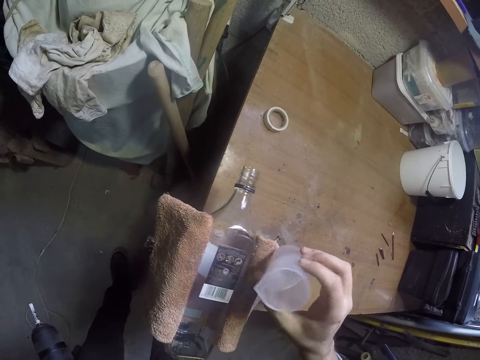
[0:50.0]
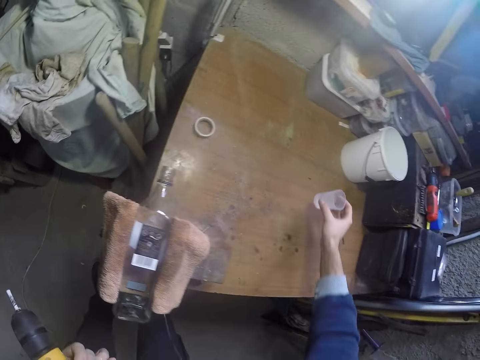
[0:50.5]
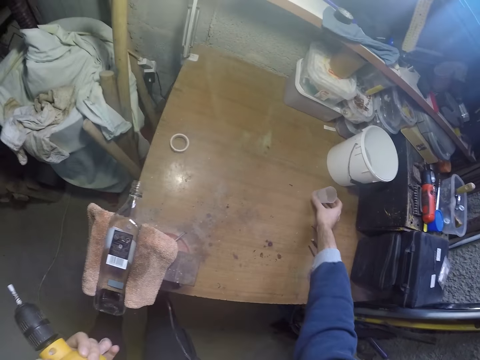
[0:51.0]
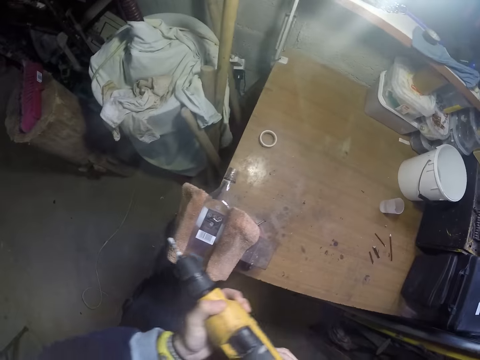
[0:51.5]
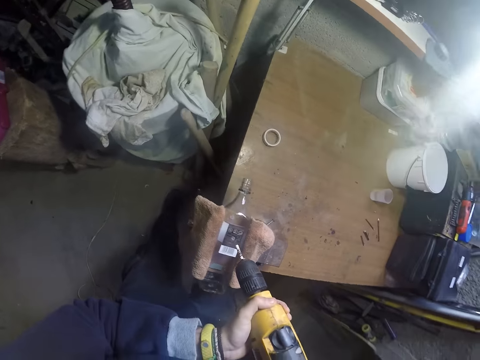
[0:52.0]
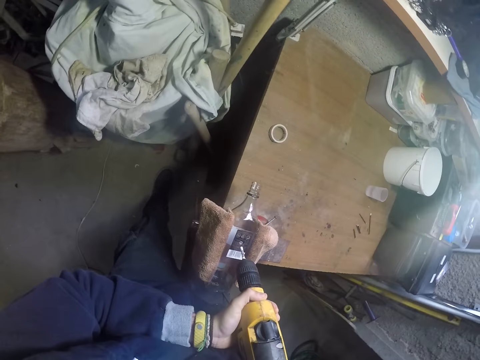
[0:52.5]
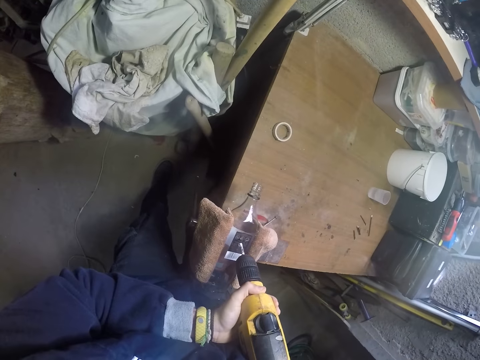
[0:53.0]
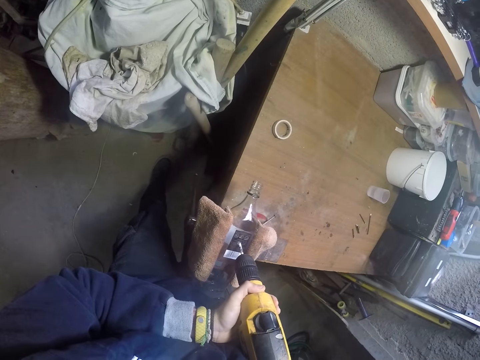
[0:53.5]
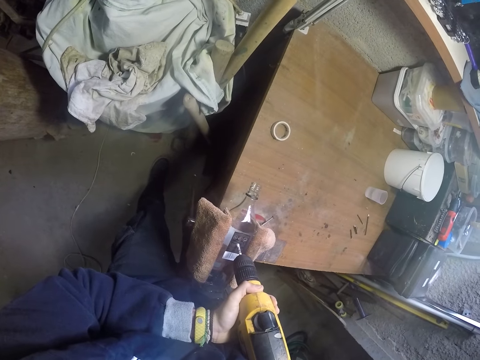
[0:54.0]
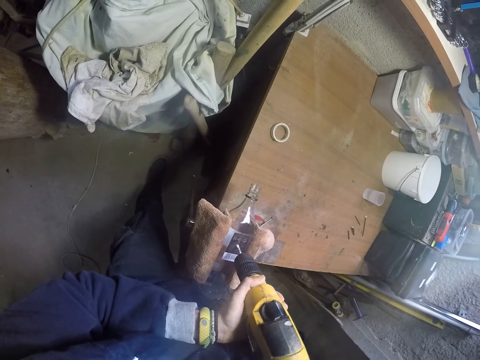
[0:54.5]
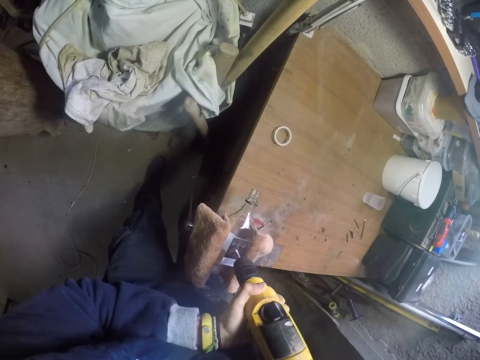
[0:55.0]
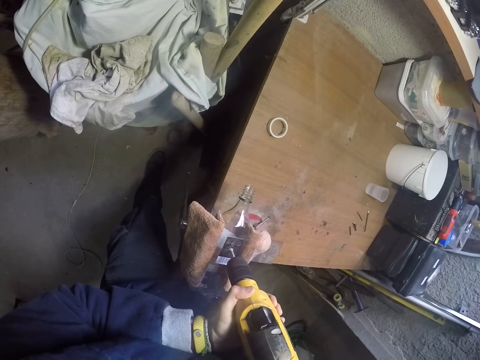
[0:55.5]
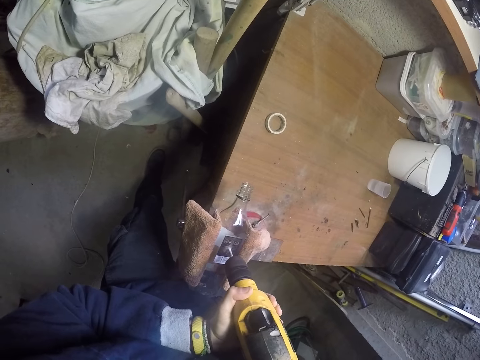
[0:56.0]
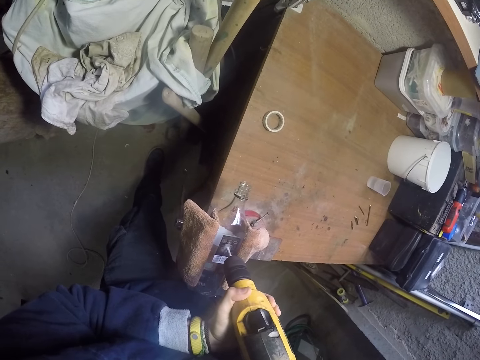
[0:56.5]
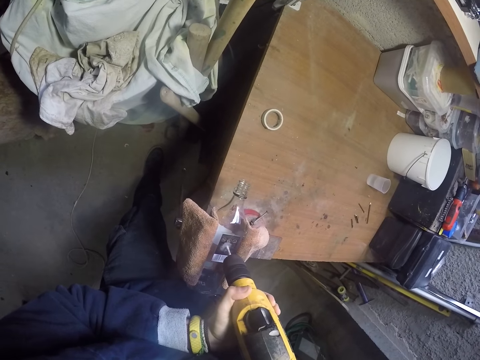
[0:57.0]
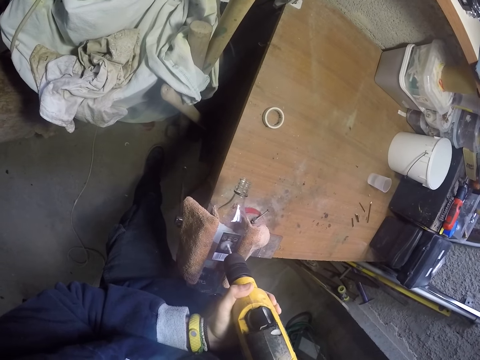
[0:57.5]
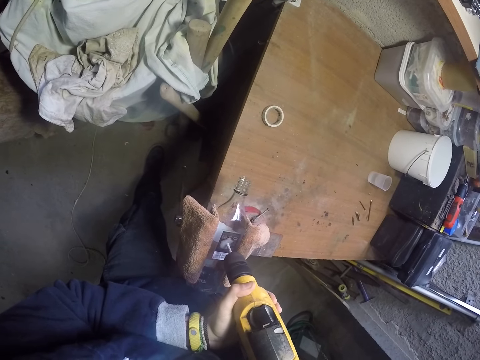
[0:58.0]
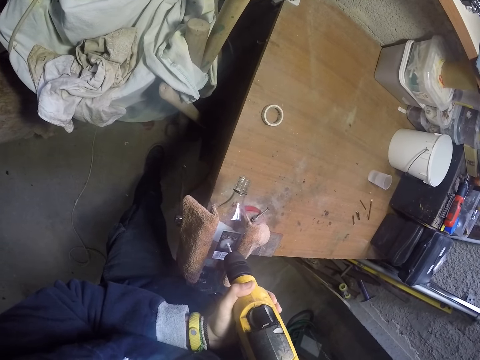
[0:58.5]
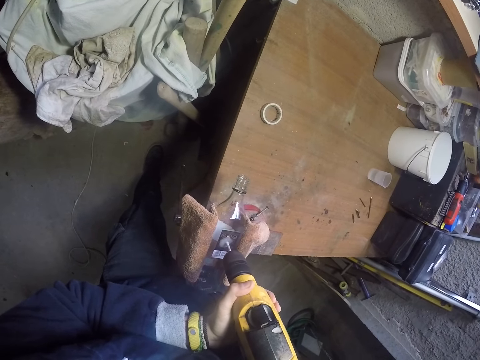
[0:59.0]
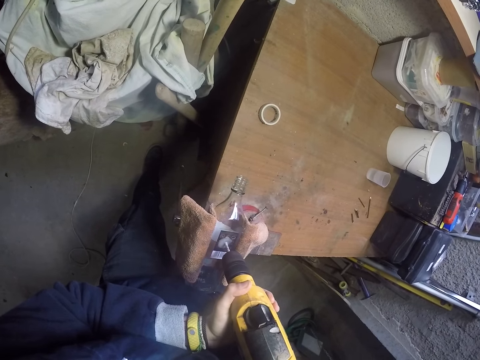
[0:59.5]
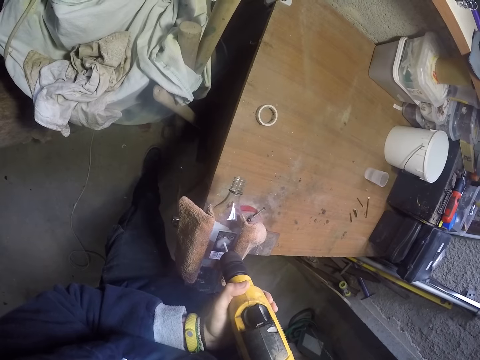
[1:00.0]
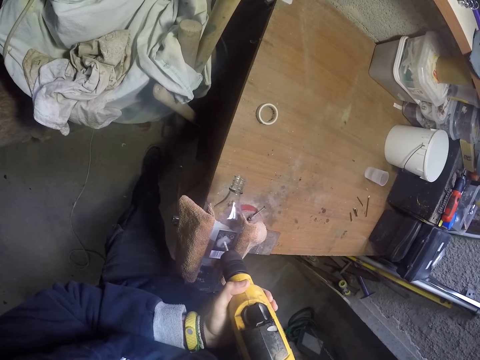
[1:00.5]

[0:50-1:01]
The camera wearer drops the small plastic cup in his right hand on the table. He holds the drilling machine with both hands. He drills a hole into the bottle with the drilling machine in his hands. He puts the drill machine on the bottle.

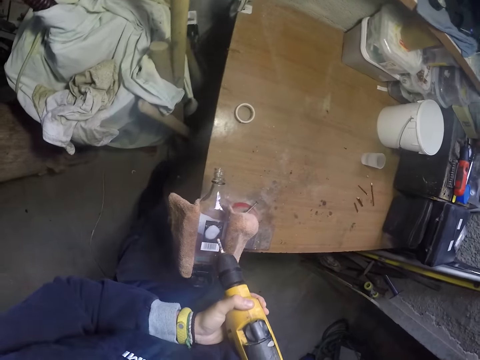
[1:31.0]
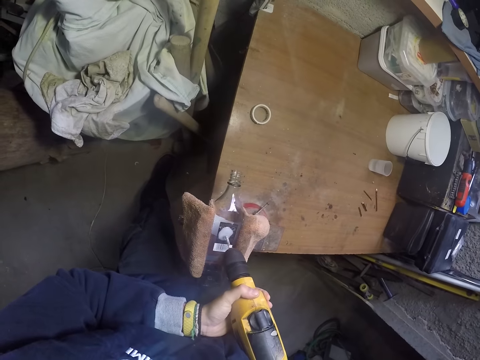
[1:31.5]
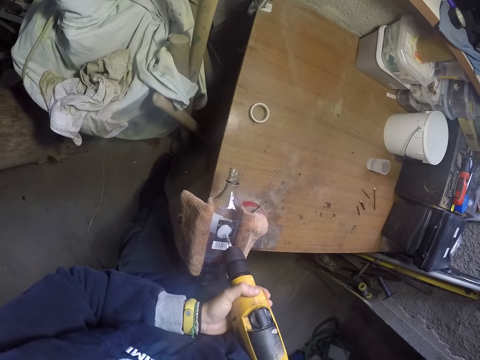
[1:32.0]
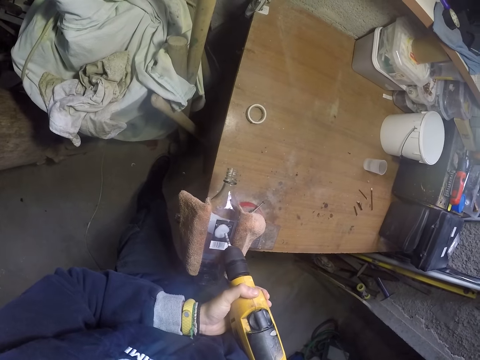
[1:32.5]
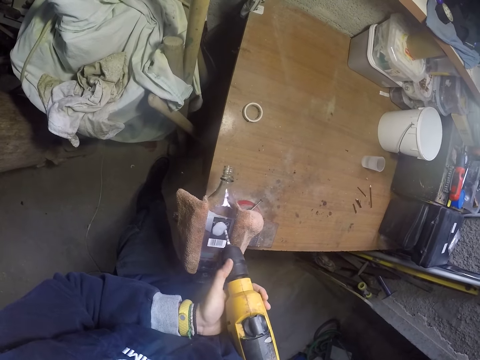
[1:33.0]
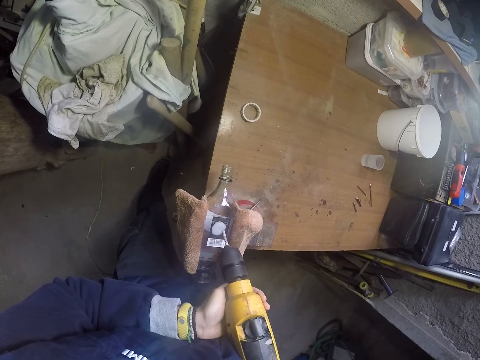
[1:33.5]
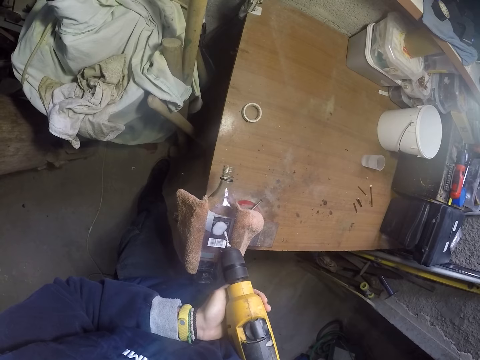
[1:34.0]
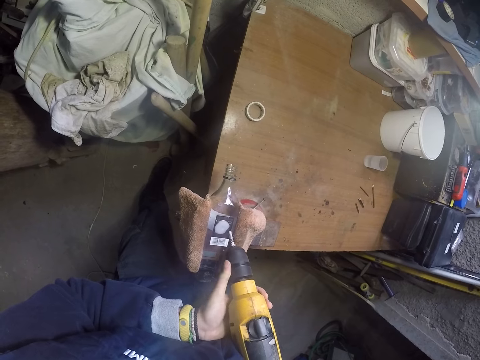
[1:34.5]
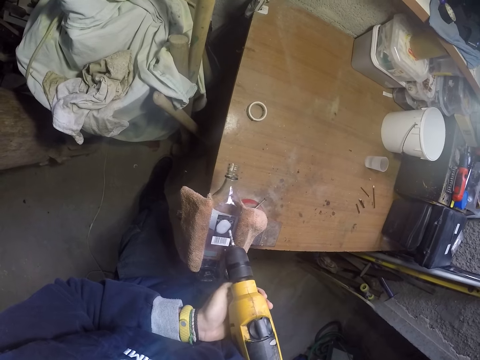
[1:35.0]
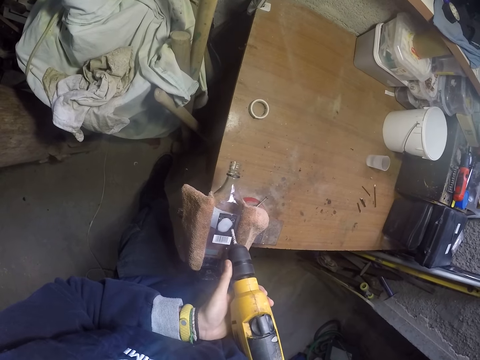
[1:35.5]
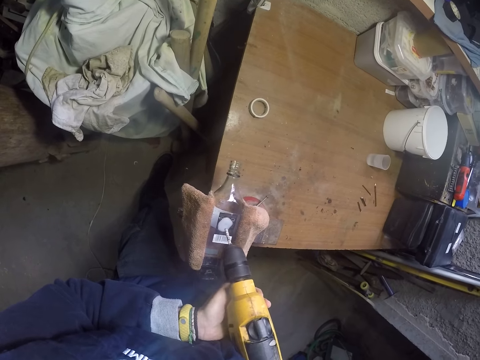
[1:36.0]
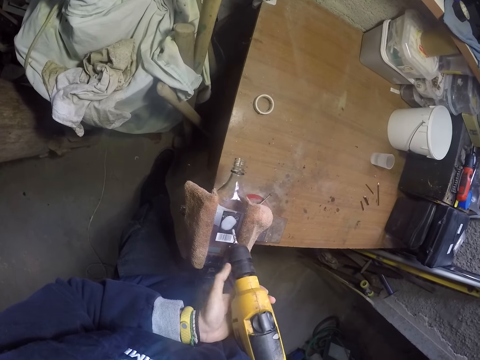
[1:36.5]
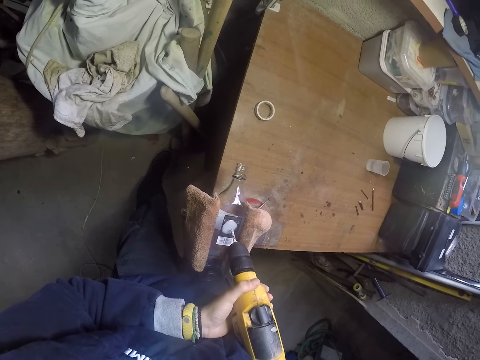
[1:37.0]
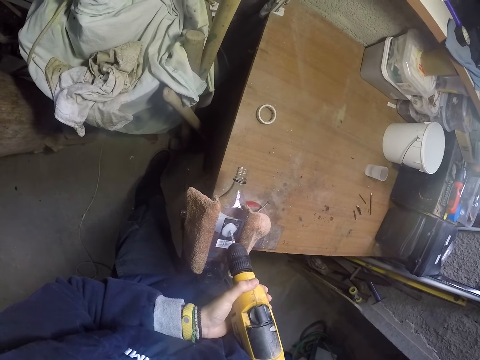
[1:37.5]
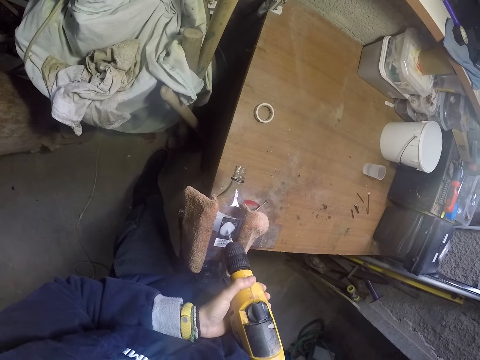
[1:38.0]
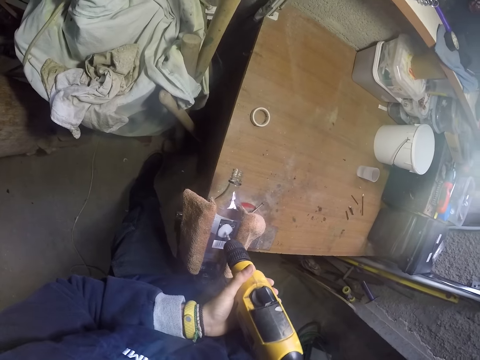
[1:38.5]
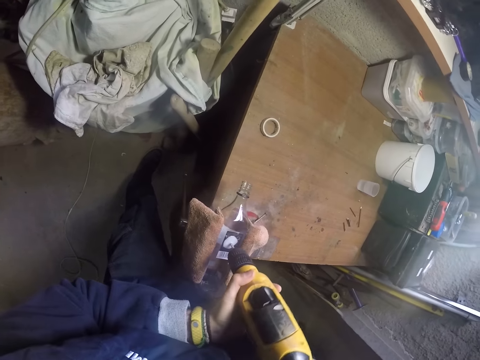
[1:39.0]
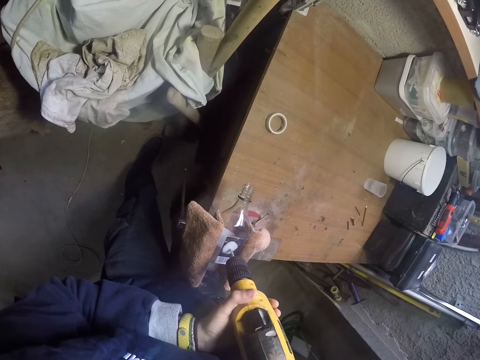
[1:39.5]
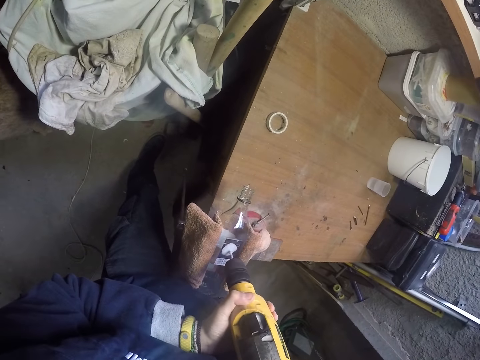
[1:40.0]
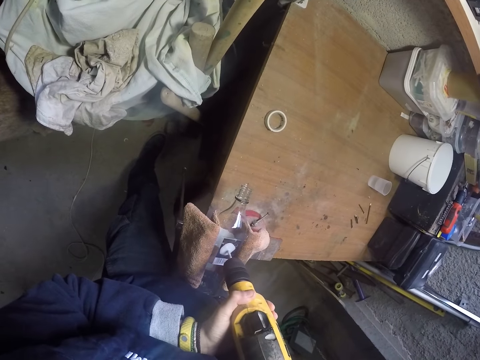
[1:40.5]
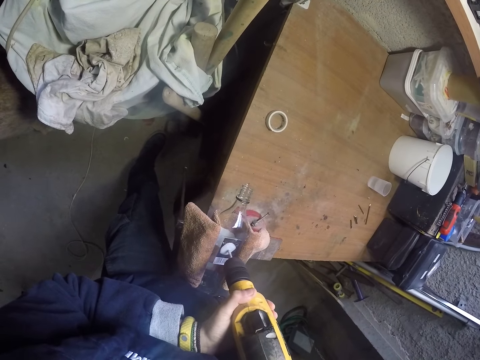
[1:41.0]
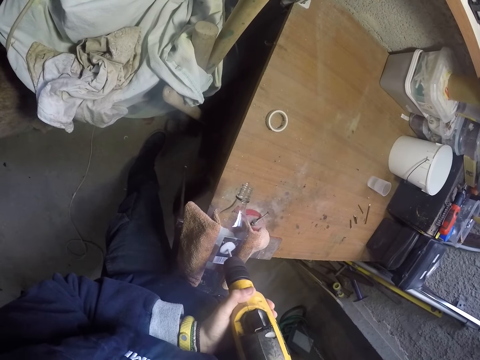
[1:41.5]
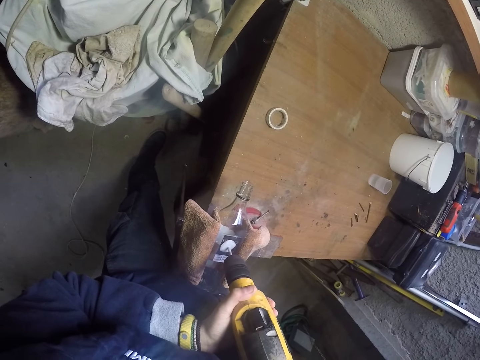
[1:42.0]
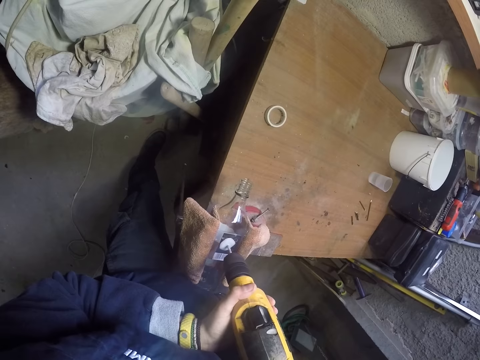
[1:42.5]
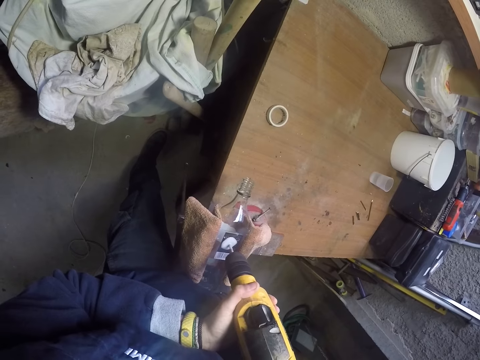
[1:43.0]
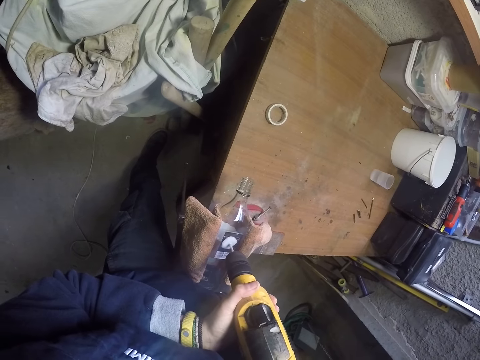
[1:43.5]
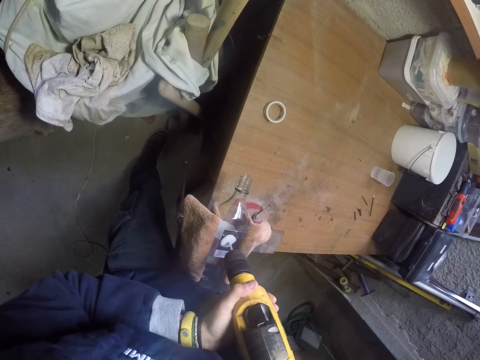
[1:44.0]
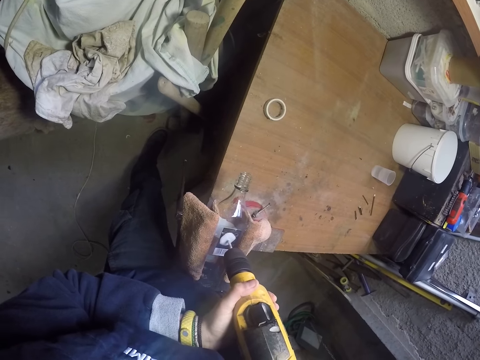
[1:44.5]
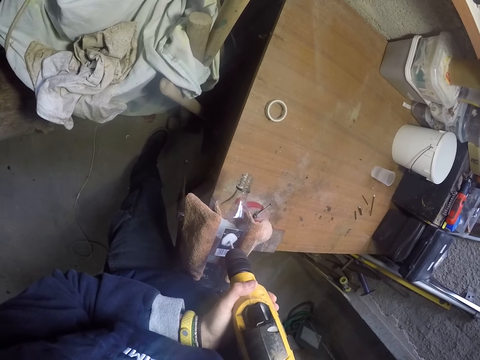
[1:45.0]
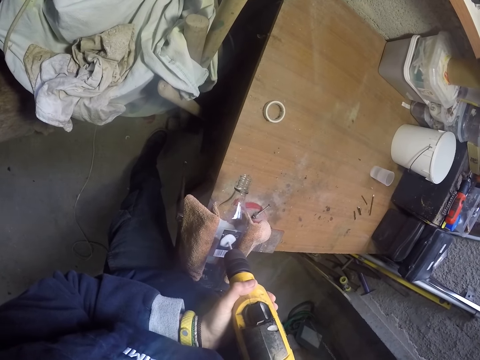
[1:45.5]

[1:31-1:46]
The camera wearer rolls the torque adjustment on the drilling machine with his left hand. He does so repeatedly. He puts the drill machine on the bottle. He drills a hole into the bottle with the drilling machine in his hands.
